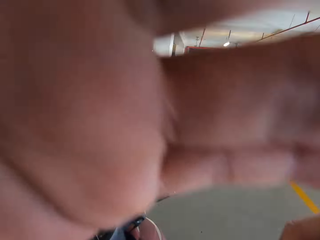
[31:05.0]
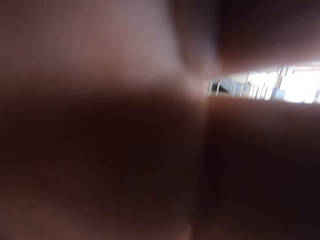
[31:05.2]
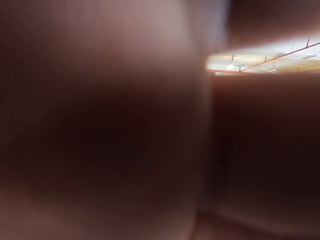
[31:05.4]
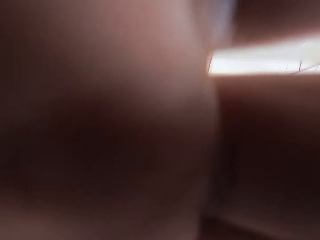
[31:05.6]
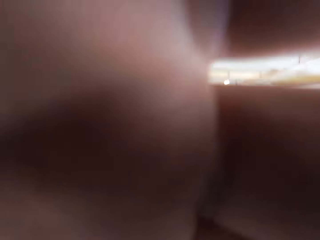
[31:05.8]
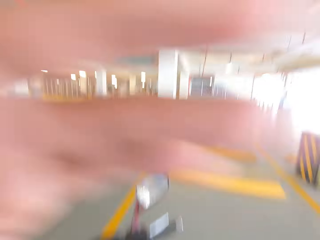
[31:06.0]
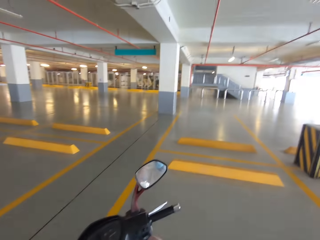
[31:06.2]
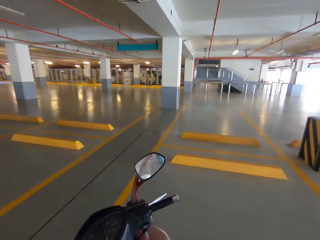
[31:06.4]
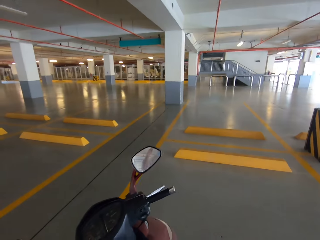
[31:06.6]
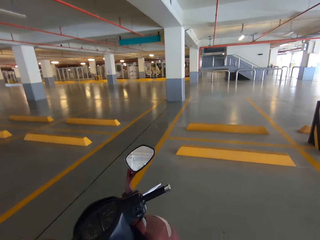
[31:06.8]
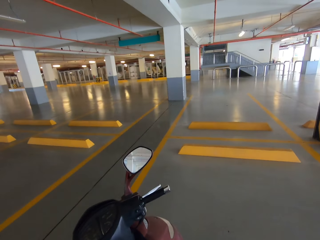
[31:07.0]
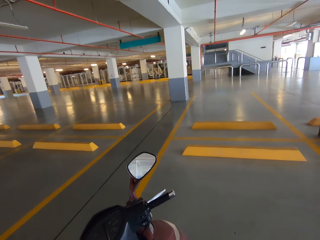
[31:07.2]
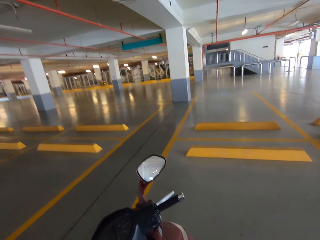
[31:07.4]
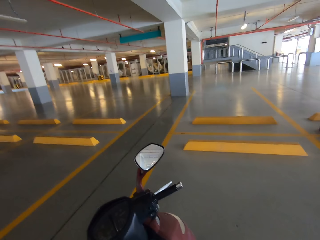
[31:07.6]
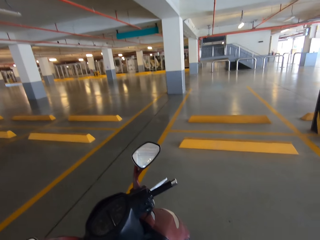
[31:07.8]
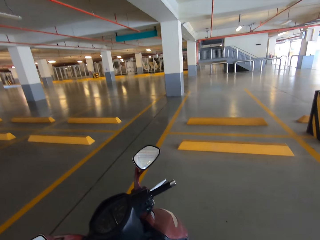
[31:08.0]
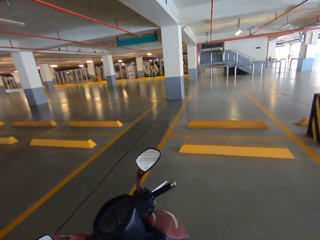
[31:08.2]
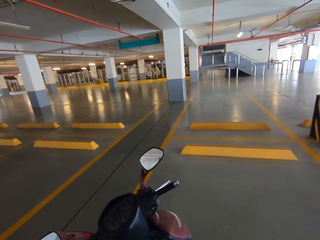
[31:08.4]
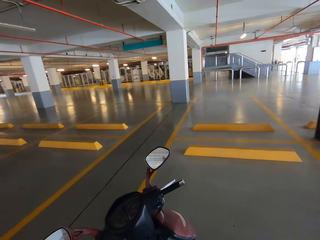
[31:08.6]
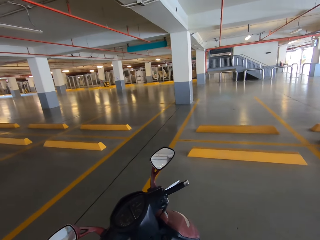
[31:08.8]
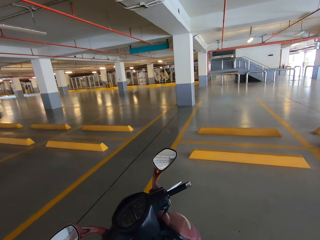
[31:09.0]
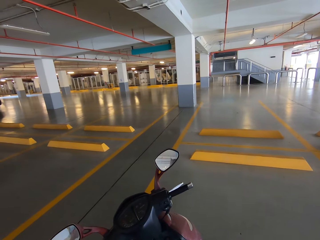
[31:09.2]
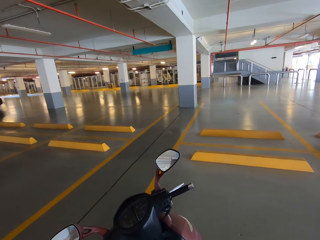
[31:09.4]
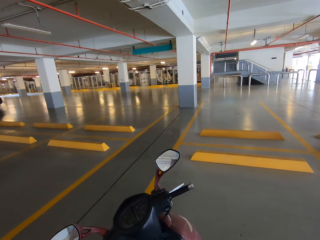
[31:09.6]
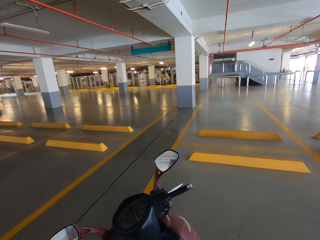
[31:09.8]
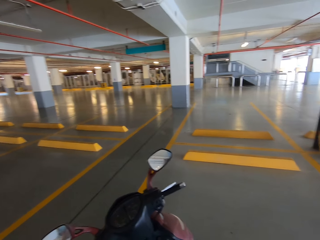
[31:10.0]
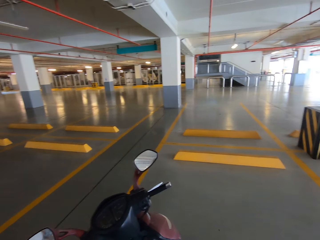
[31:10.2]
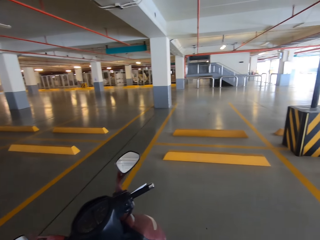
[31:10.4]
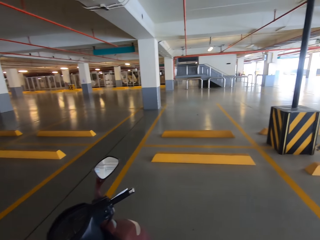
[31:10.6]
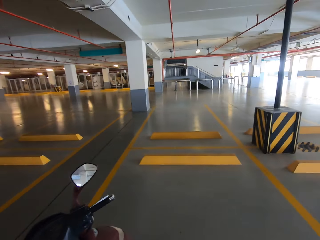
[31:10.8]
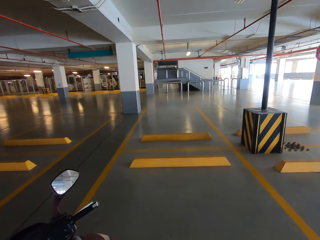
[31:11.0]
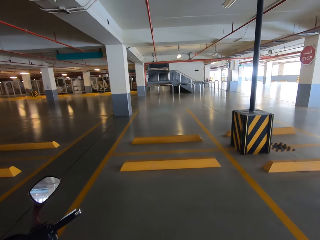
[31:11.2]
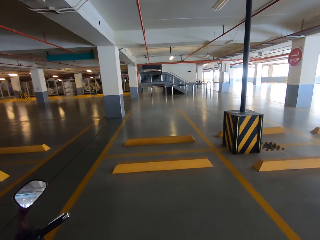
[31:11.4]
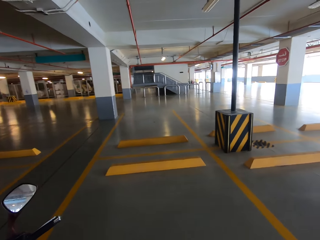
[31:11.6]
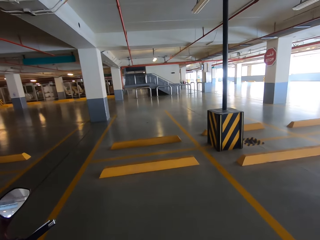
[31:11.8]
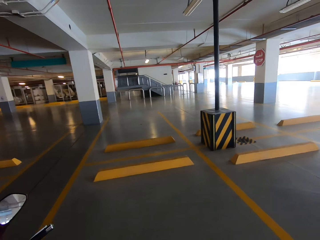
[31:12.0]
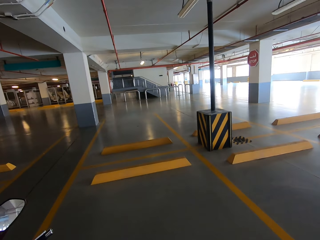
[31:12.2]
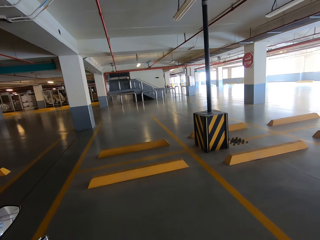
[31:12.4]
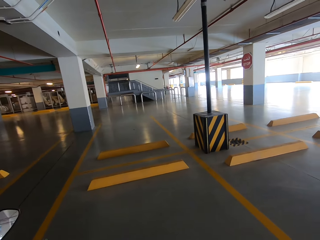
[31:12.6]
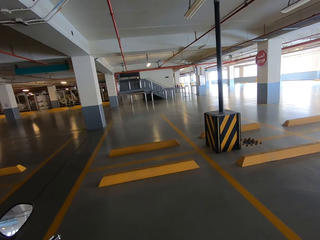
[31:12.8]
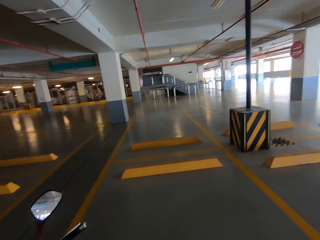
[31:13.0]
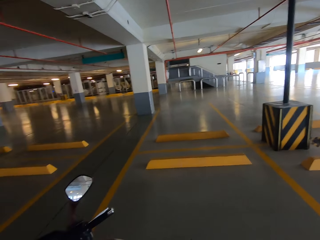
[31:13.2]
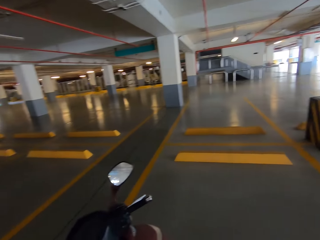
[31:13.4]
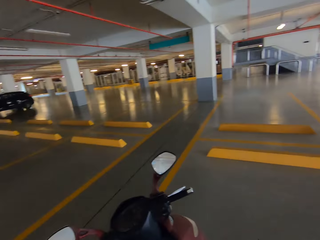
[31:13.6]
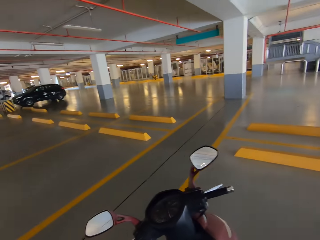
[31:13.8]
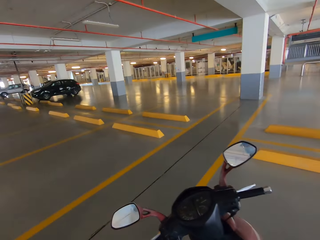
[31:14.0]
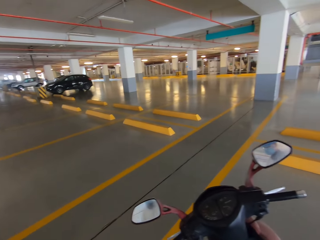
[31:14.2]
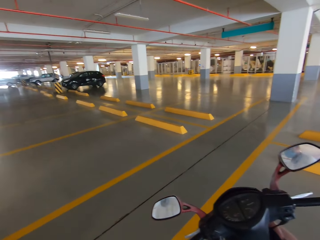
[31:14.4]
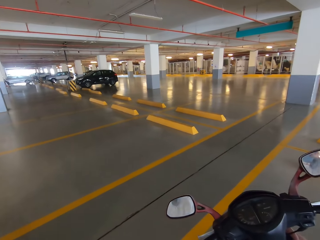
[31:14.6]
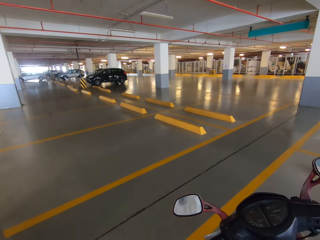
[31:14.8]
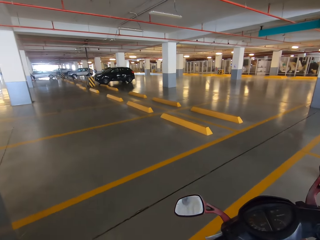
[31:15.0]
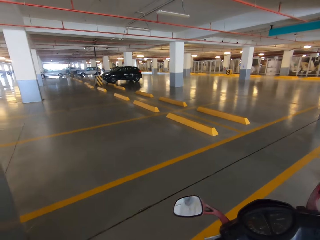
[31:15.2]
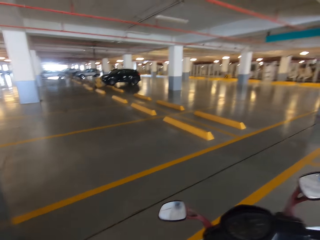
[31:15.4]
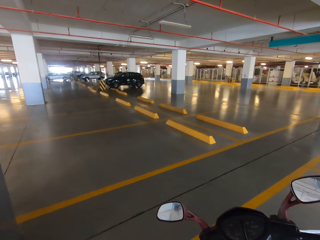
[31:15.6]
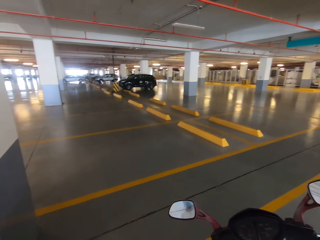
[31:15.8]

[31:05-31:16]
The camera wearer adjusts the camera.

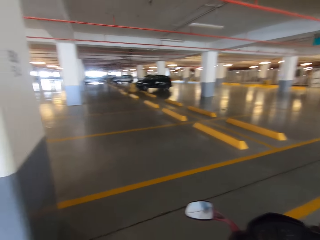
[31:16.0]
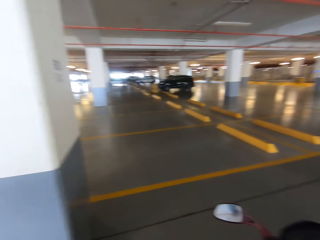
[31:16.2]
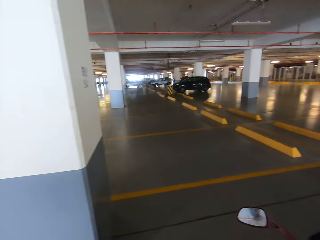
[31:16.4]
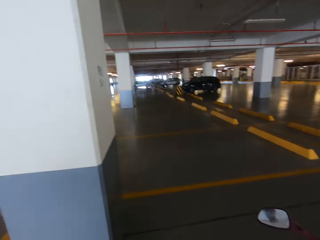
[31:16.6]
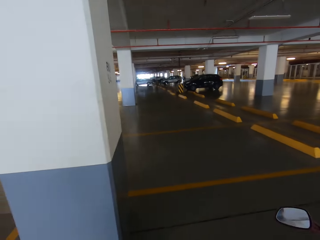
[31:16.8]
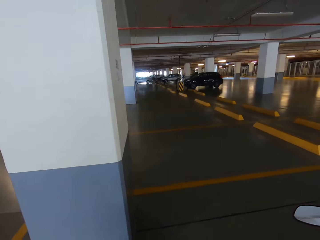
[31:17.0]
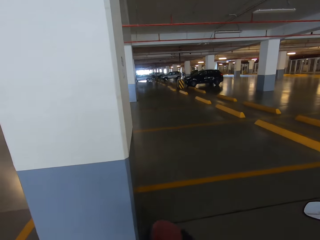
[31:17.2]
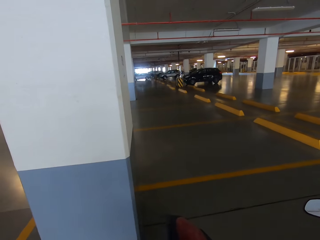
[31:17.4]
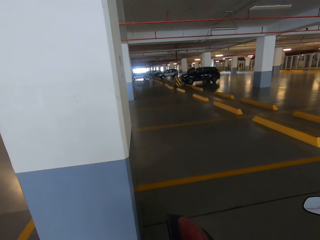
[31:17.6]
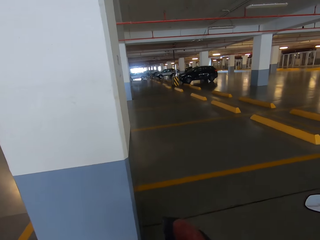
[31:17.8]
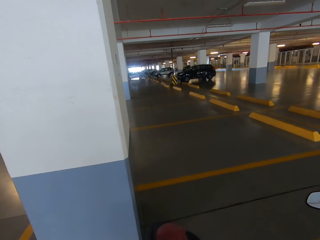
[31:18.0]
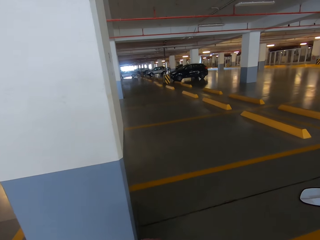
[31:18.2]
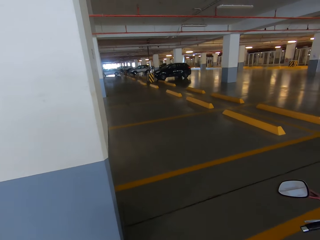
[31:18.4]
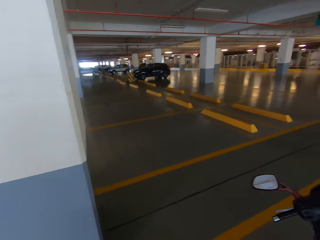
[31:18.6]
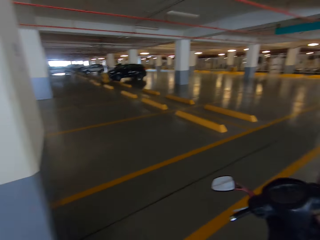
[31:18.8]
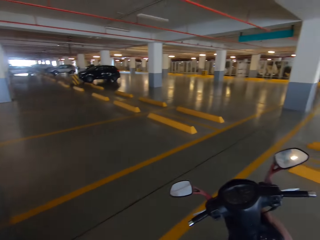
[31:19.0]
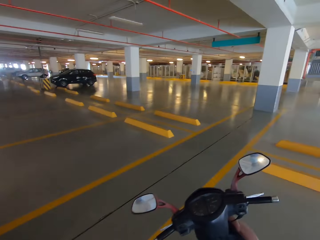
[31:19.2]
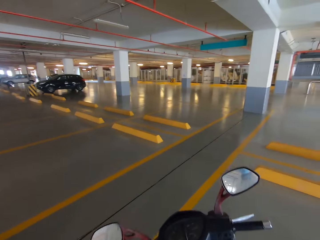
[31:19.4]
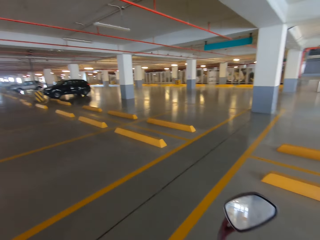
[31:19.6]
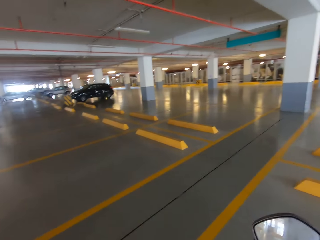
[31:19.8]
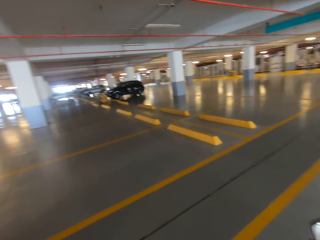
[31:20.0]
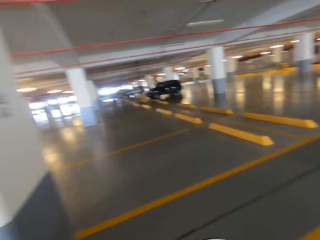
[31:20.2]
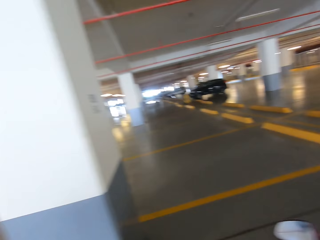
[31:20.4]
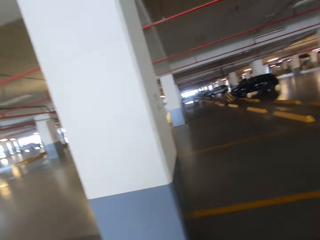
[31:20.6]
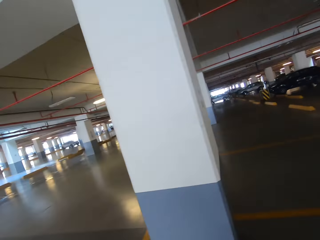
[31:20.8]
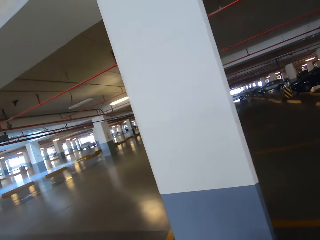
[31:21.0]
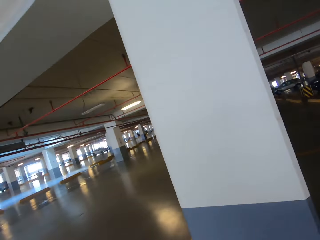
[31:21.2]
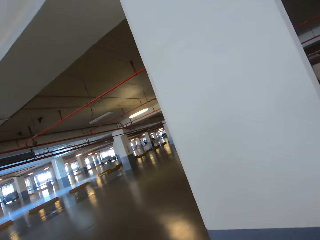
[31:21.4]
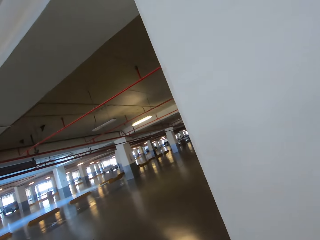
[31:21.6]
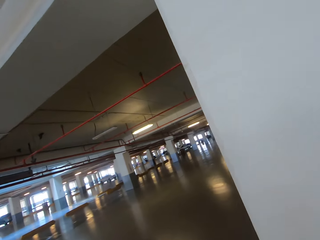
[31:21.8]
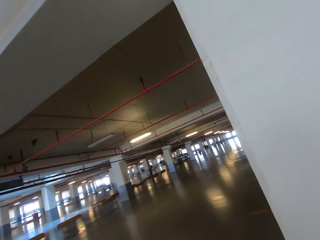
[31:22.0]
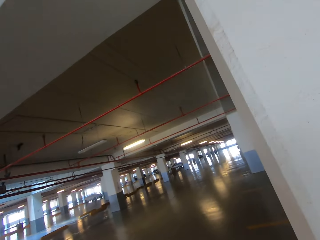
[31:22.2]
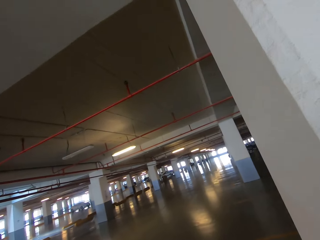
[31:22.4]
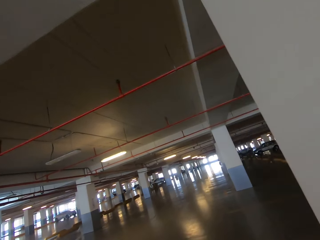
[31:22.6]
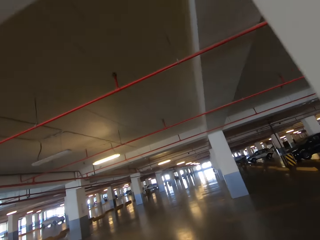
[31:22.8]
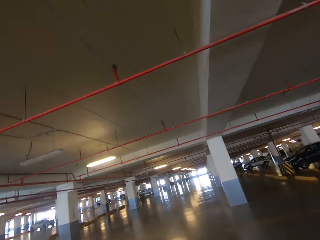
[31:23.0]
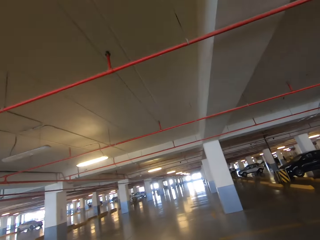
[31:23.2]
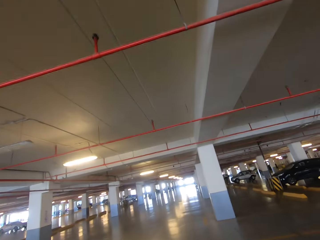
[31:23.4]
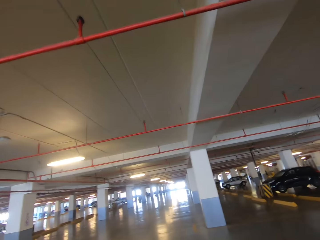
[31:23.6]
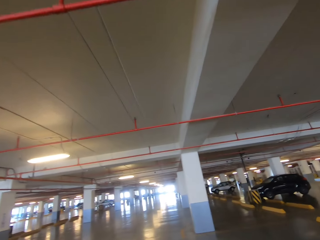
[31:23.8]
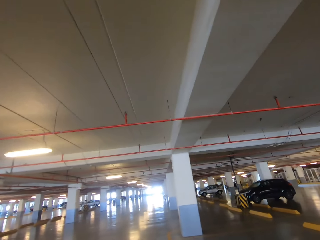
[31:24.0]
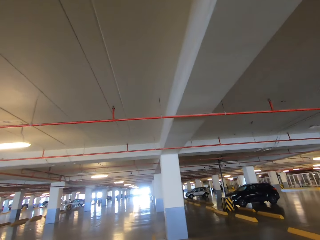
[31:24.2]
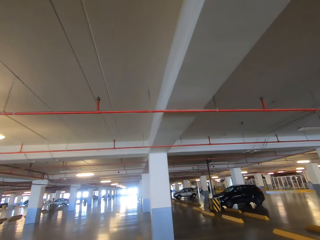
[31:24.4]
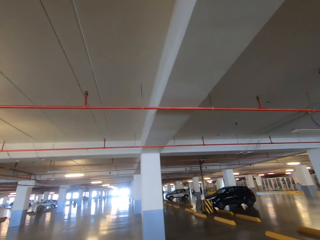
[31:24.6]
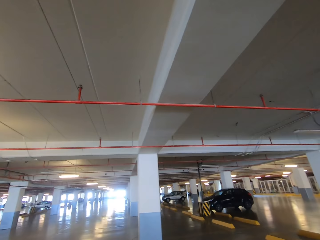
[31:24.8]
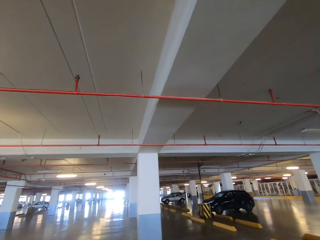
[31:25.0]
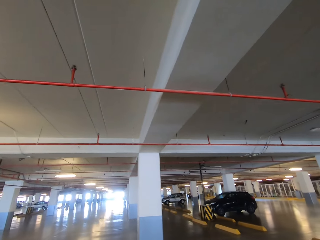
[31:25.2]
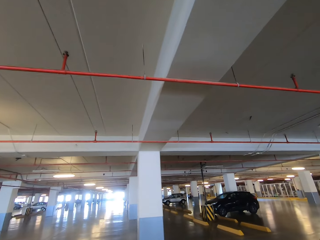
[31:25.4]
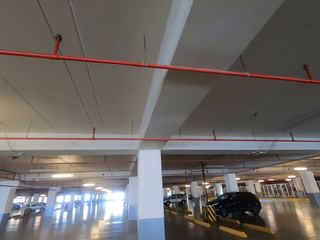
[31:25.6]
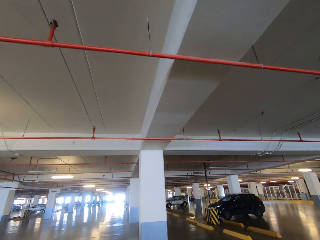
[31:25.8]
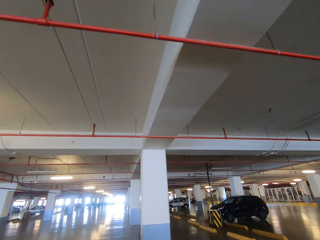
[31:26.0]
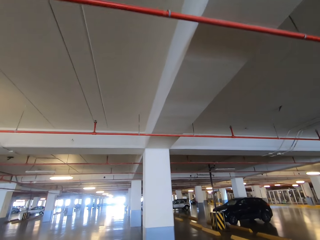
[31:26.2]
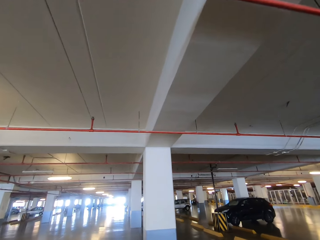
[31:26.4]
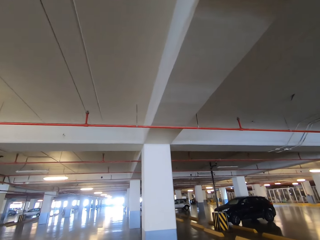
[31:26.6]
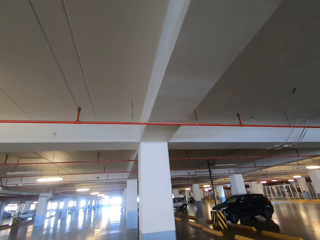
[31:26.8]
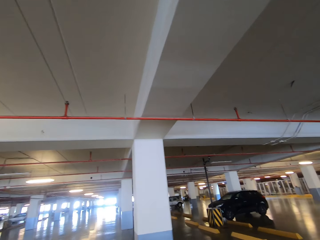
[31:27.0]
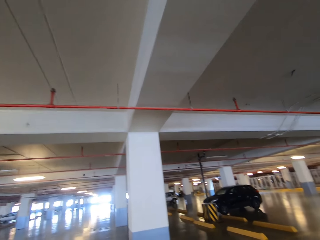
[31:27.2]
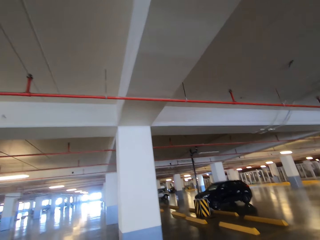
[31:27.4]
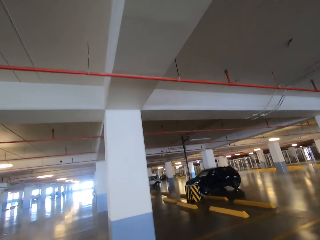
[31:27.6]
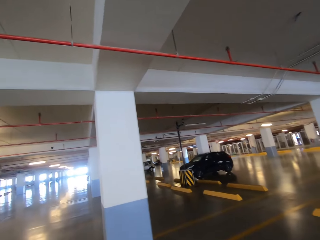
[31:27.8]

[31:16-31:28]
The camera wearer walks around the basement.
